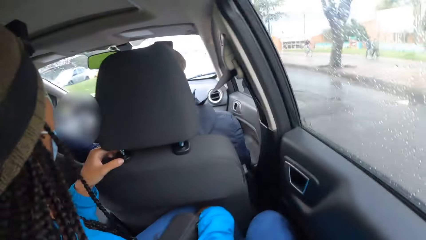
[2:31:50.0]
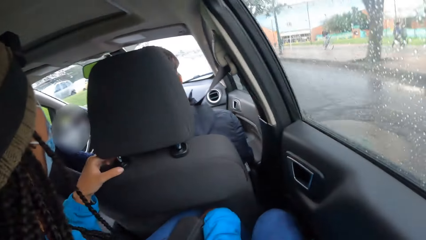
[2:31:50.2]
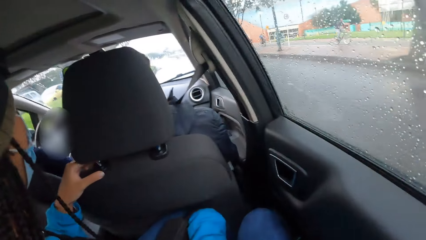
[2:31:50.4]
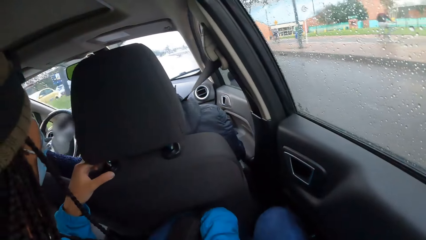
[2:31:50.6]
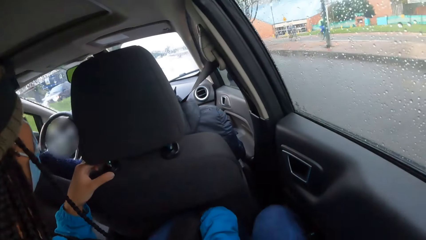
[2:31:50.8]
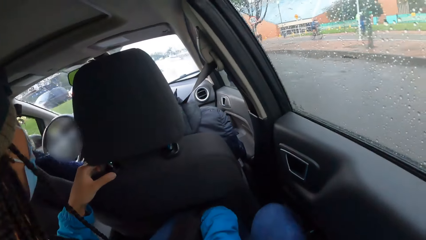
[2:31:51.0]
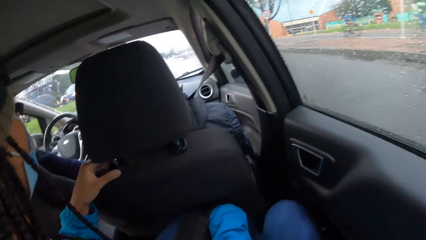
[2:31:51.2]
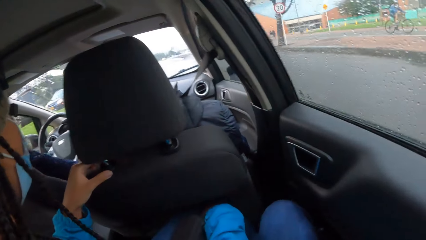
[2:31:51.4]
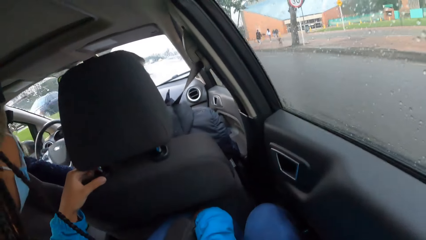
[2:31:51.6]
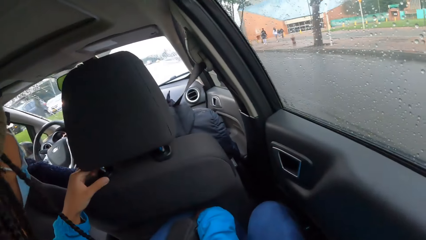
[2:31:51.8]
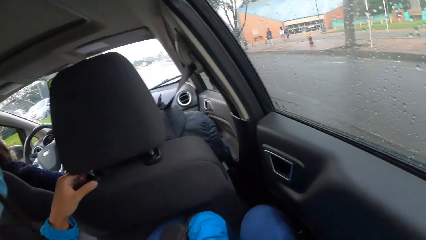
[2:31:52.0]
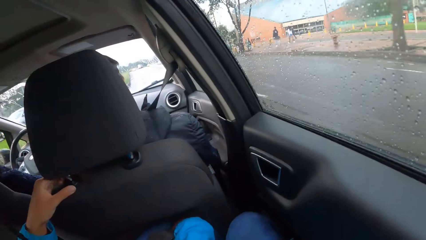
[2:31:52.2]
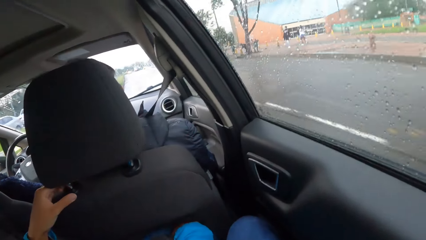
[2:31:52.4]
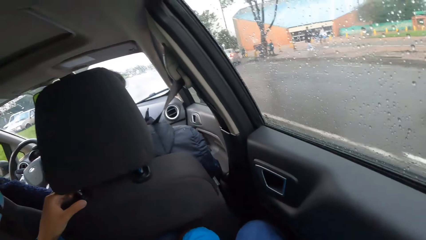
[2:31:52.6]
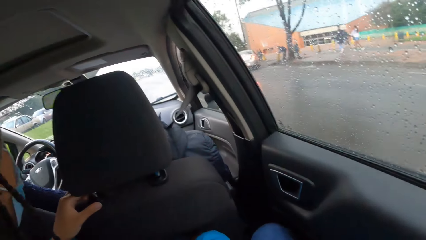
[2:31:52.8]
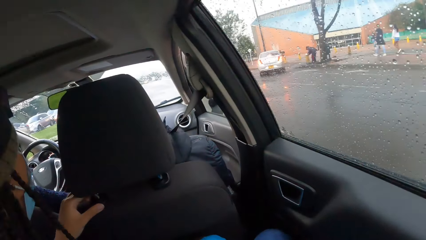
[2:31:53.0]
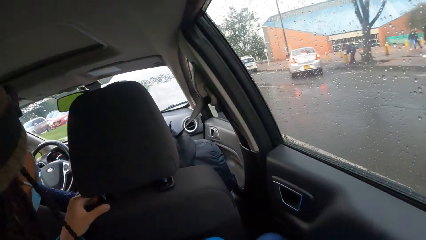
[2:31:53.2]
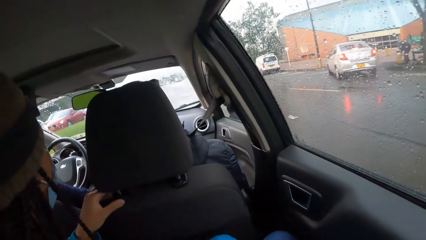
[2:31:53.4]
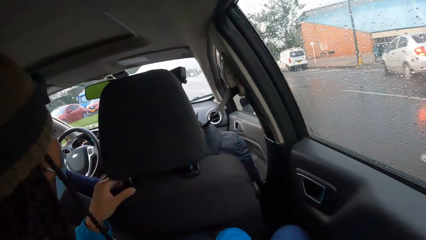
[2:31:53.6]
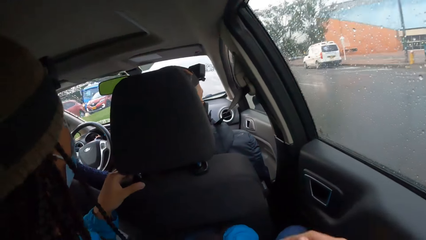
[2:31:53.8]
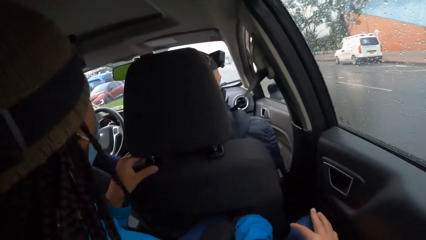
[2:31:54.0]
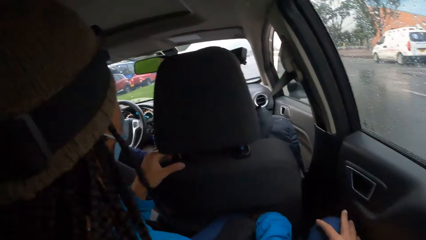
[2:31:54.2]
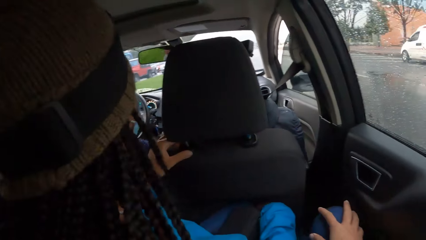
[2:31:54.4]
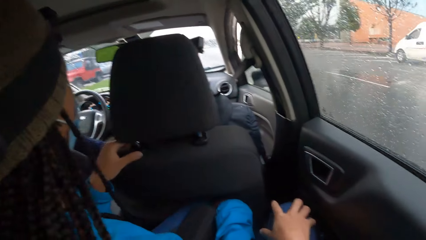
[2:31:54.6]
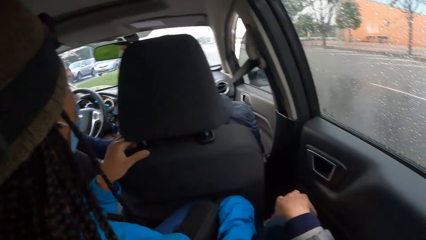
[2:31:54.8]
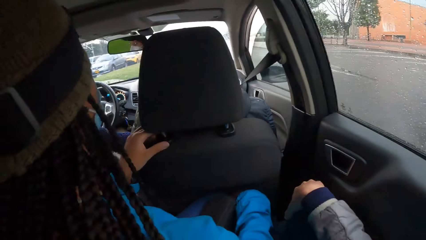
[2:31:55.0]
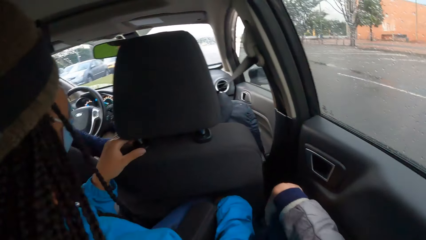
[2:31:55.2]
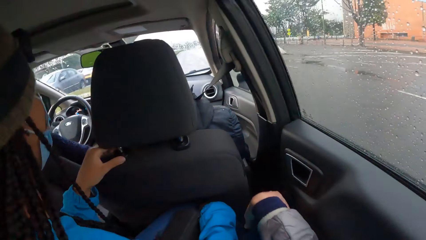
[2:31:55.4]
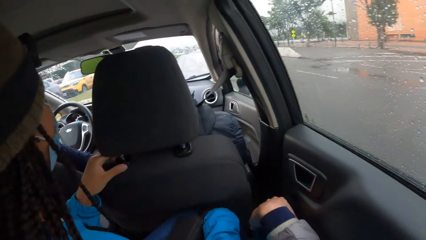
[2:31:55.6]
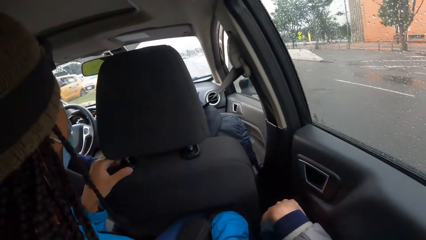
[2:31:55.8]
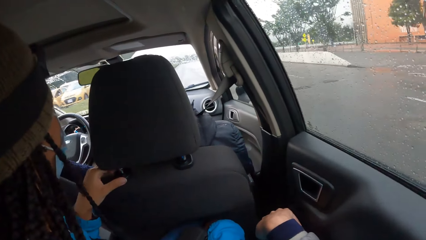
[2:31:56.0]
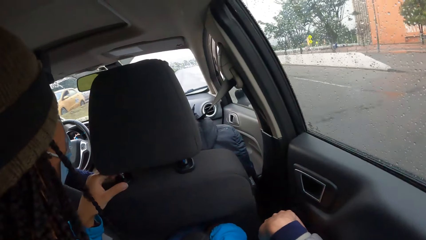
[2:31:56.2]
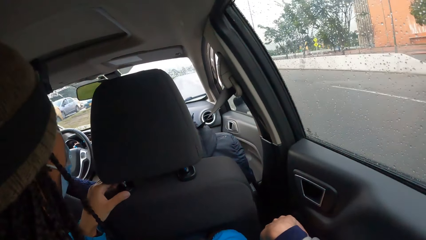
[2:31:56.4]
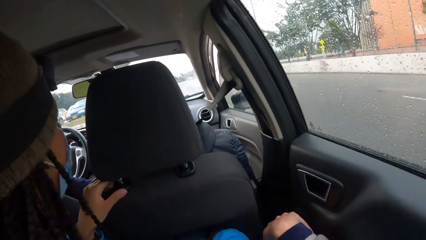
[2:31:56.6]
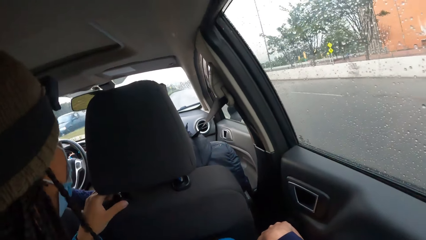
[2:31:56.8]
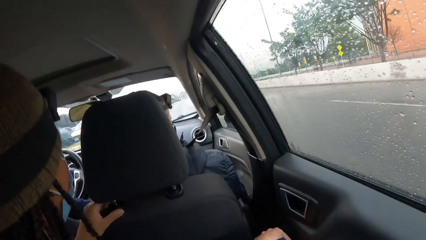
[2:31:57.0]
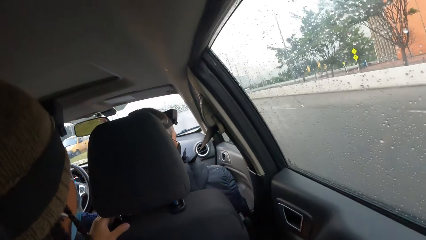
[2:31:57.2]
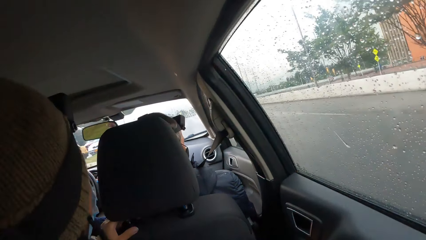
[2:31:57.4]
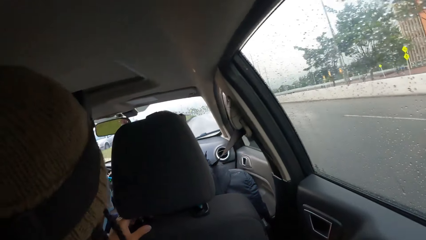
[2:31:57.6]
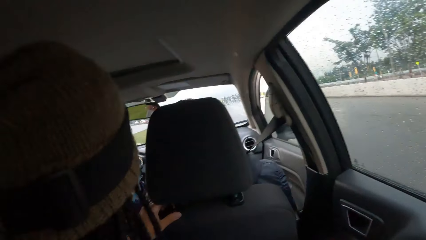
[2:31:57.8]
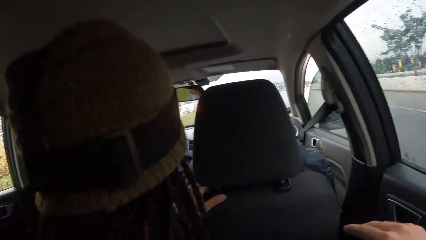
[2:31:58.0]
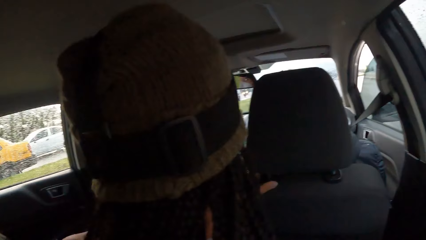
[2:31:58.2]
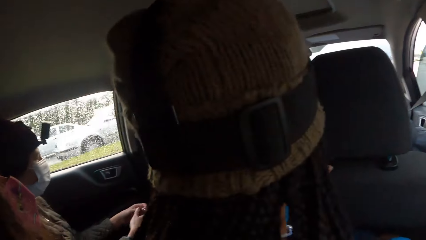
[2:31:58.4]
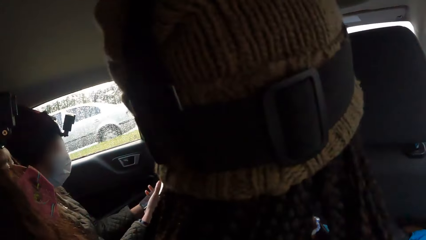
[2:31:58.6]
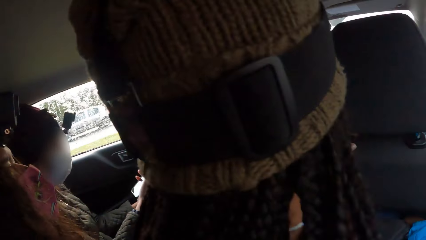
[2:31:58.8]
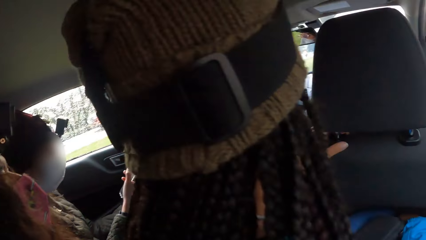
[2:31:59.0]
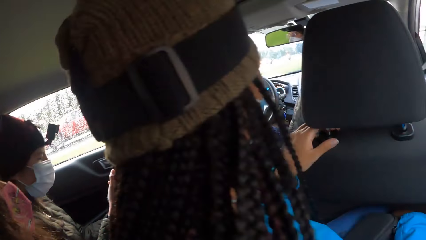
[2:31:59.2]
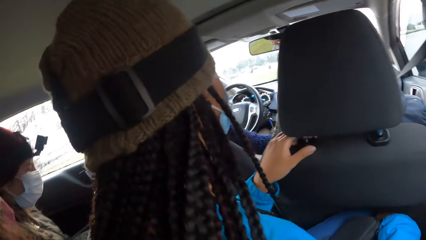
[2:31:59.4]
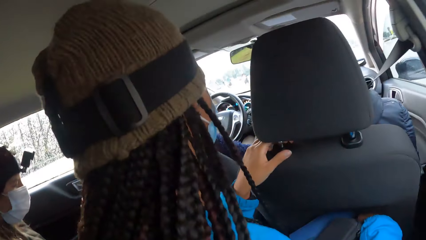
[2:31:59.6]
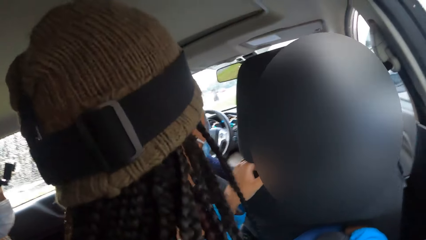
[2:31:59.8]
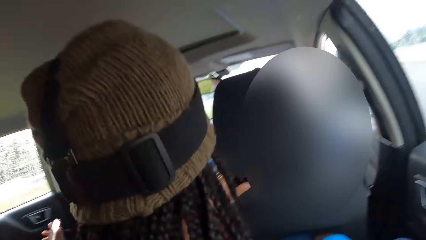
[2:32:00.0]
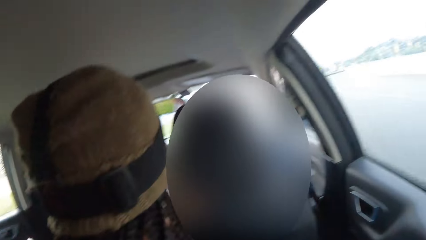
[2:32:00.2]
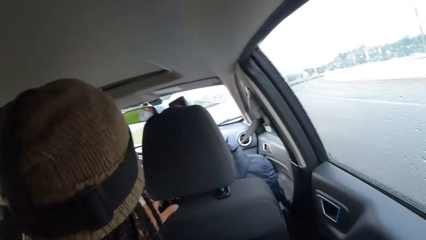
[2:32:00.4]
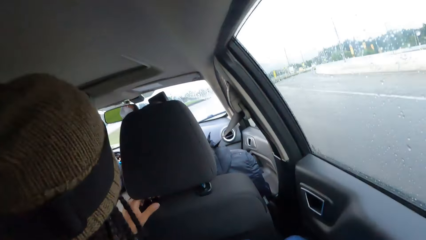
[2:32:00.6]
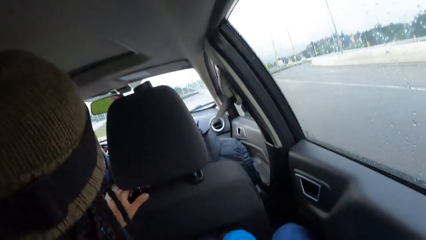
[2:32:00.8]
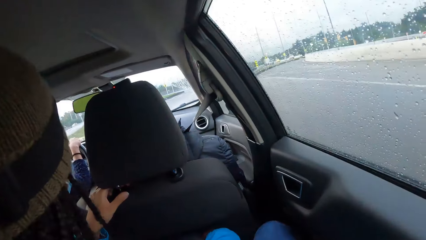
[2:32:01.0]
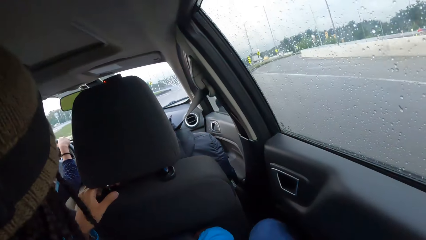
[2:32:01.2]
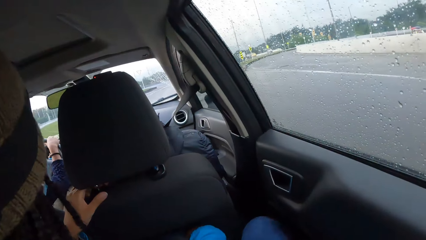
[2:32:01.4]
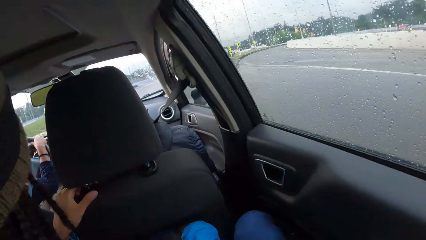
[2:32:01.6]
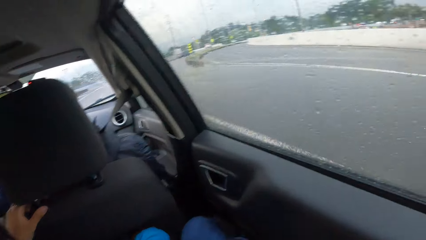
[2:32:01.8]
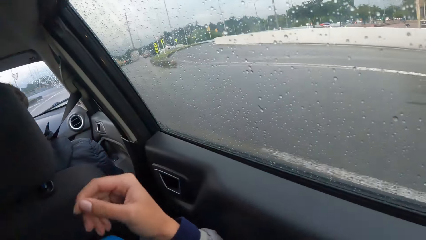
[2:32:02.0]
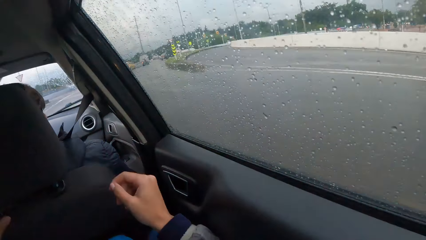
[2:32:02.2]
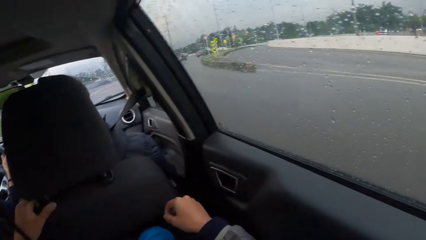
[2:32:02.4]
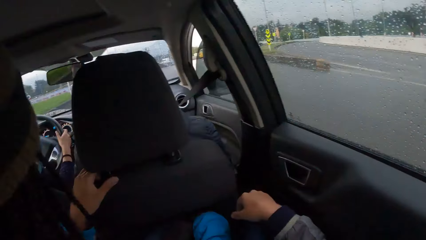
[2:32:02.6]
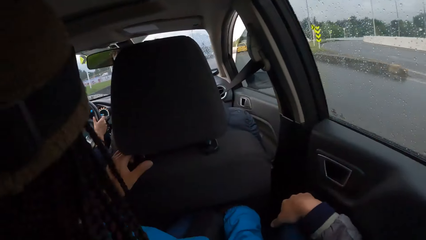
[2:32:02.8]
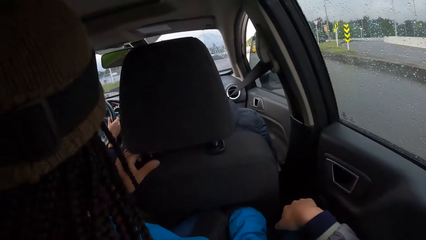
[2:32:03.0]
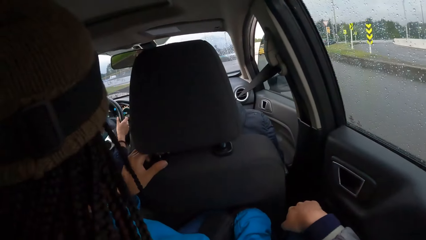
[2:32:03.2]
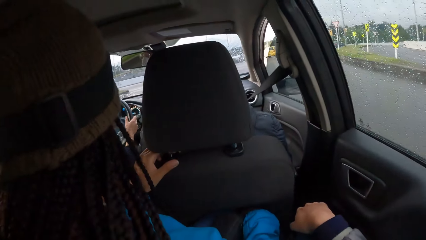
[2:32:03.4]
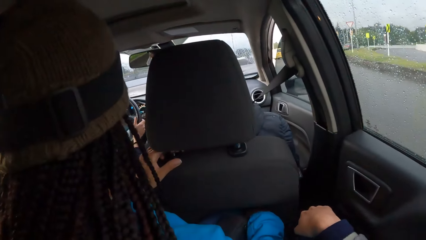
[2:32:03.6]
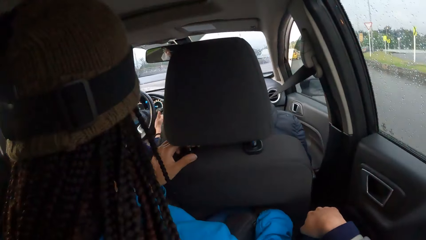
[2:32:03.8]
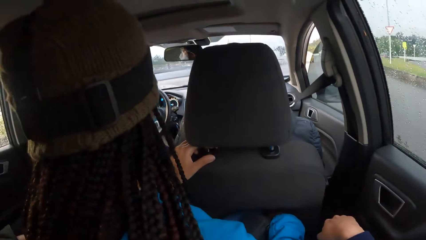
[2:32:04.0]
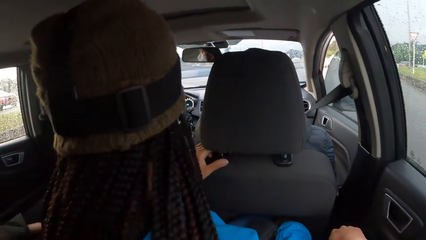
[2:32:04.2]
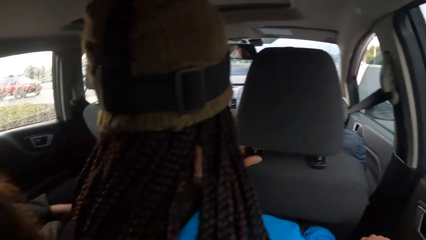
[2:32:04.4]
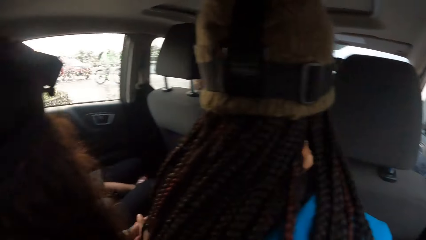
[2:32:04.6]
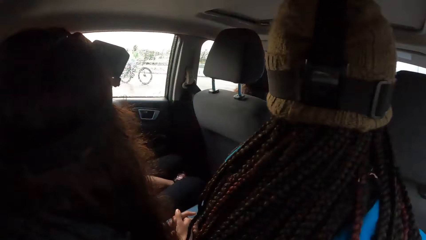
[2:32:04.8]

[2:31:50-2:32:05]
The camera wearer puts a hand on the knee. They move the hand, look around, and put the hand on the knee.
